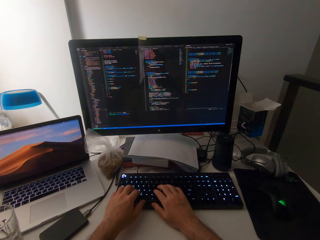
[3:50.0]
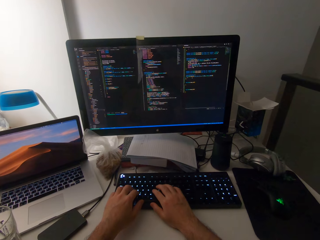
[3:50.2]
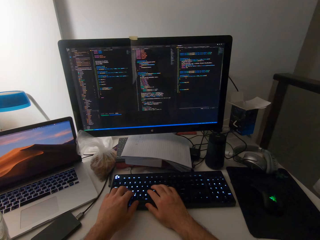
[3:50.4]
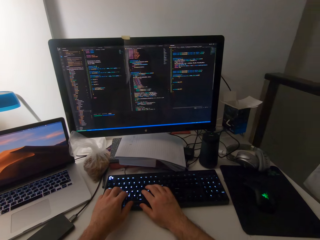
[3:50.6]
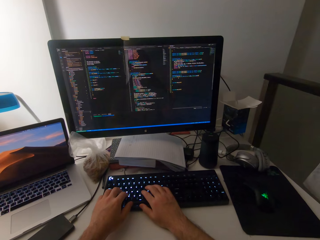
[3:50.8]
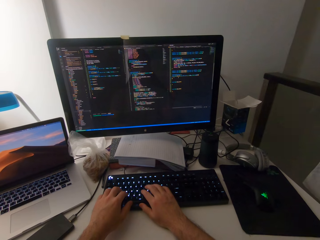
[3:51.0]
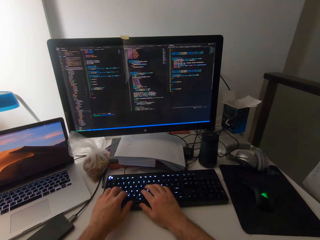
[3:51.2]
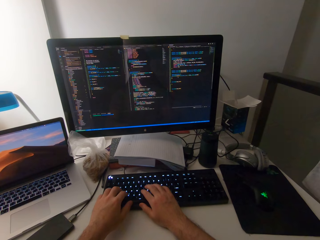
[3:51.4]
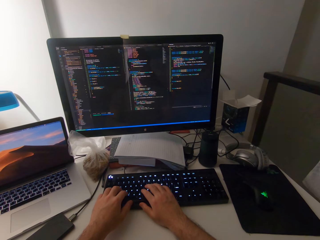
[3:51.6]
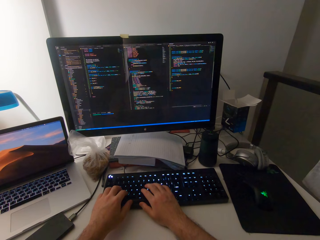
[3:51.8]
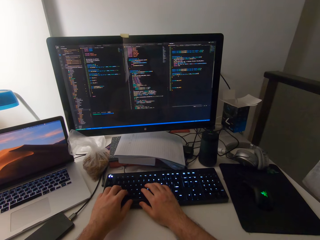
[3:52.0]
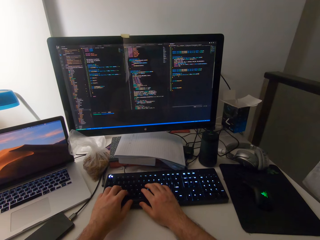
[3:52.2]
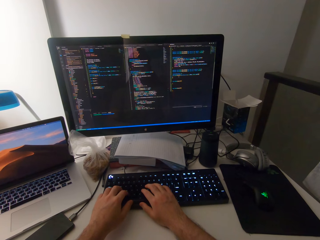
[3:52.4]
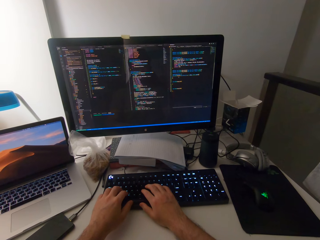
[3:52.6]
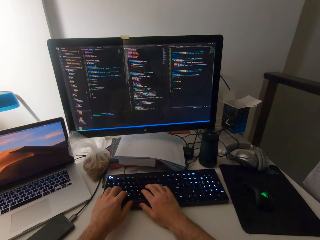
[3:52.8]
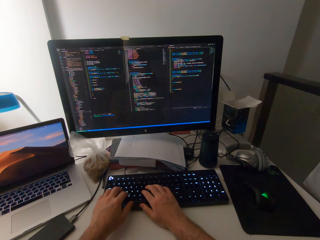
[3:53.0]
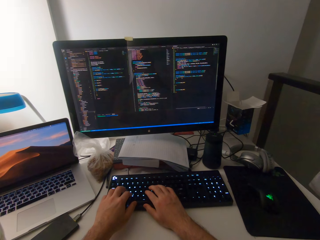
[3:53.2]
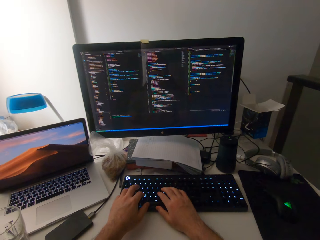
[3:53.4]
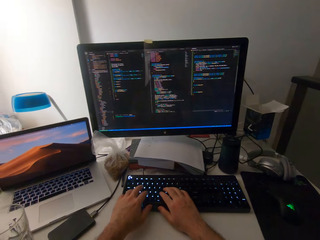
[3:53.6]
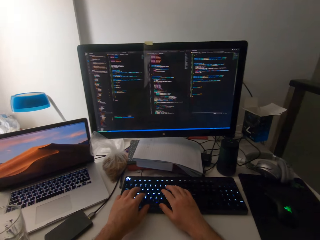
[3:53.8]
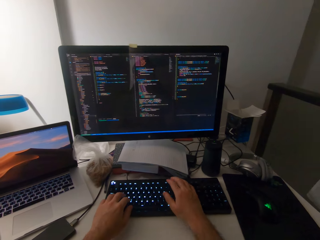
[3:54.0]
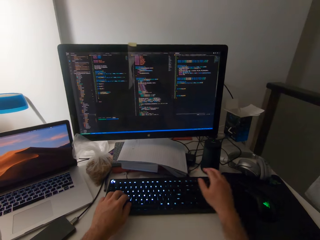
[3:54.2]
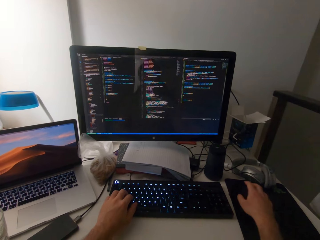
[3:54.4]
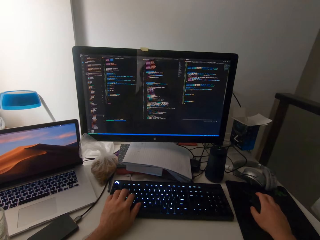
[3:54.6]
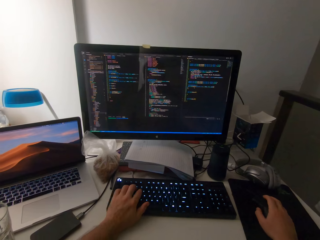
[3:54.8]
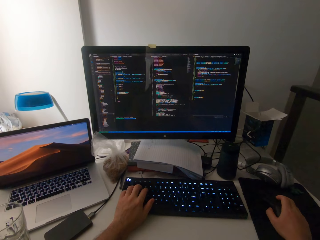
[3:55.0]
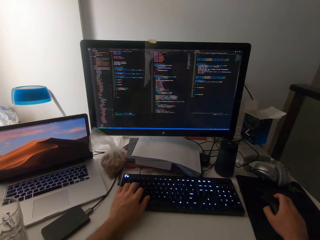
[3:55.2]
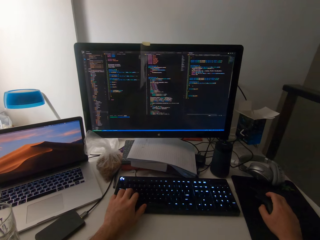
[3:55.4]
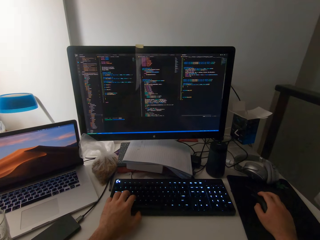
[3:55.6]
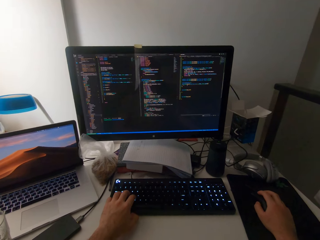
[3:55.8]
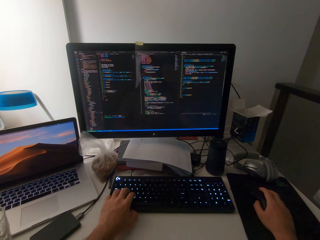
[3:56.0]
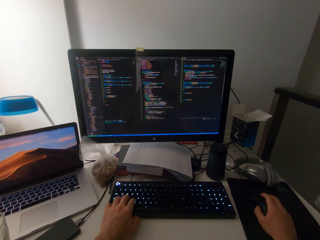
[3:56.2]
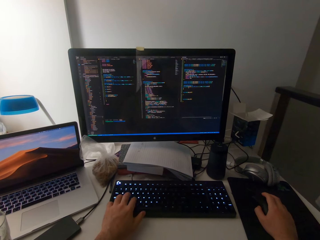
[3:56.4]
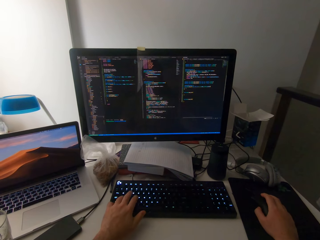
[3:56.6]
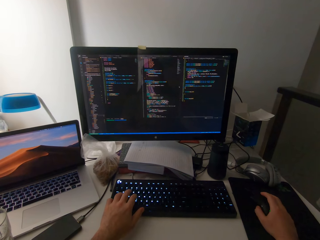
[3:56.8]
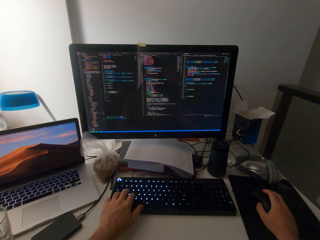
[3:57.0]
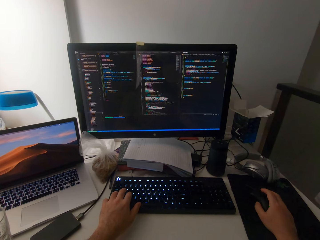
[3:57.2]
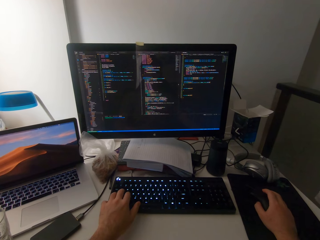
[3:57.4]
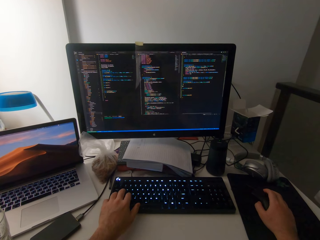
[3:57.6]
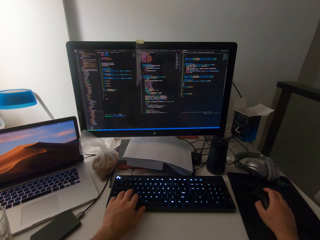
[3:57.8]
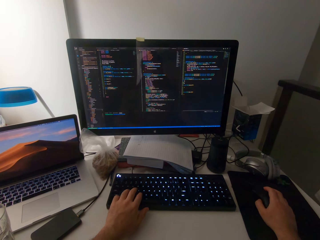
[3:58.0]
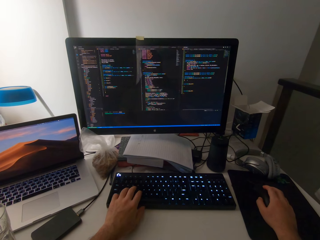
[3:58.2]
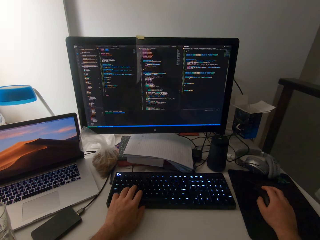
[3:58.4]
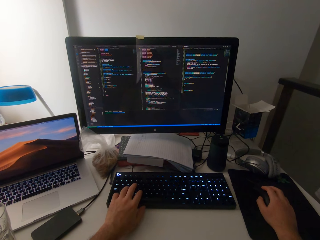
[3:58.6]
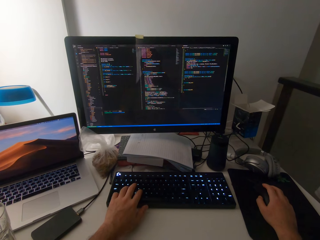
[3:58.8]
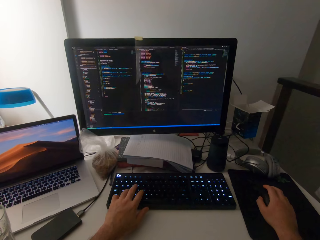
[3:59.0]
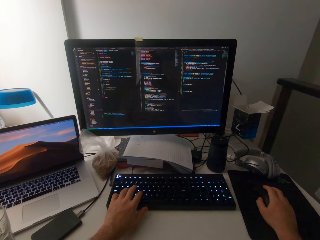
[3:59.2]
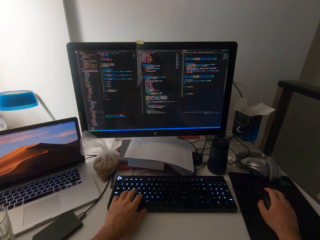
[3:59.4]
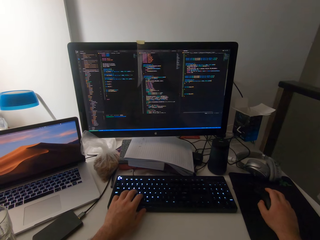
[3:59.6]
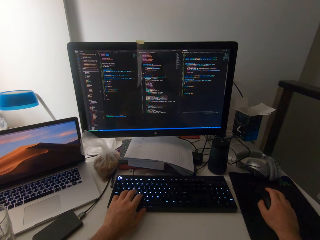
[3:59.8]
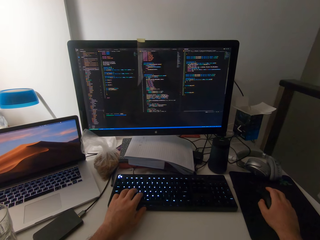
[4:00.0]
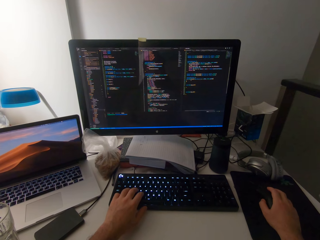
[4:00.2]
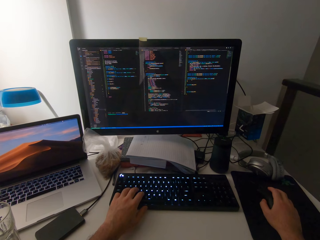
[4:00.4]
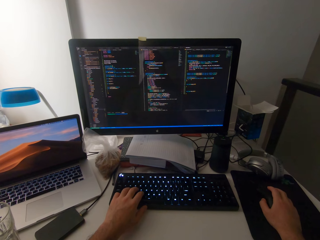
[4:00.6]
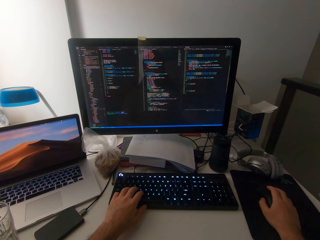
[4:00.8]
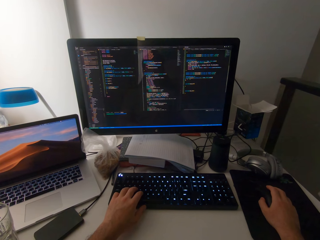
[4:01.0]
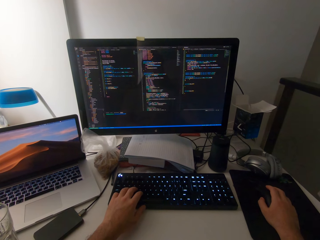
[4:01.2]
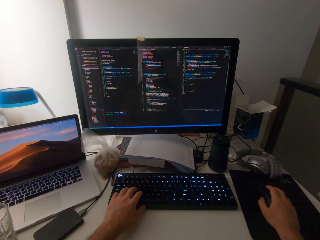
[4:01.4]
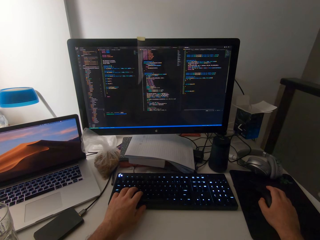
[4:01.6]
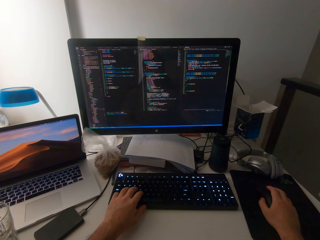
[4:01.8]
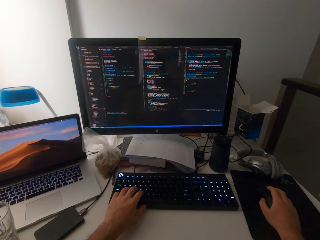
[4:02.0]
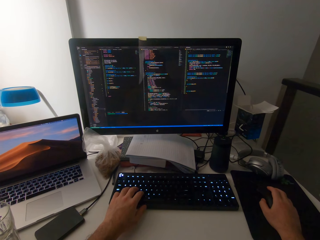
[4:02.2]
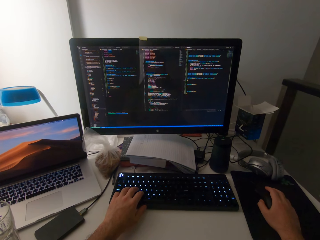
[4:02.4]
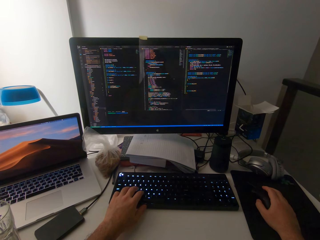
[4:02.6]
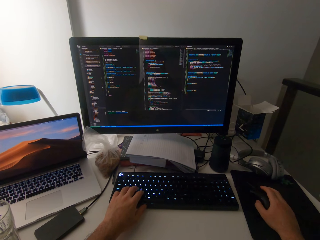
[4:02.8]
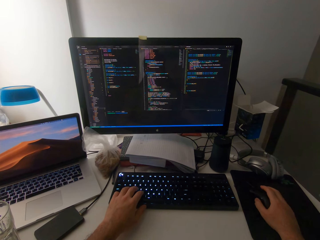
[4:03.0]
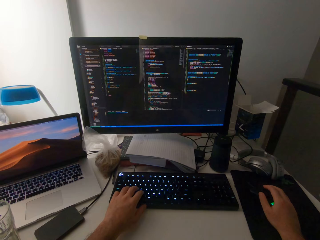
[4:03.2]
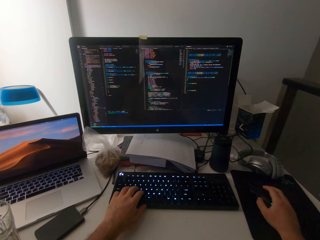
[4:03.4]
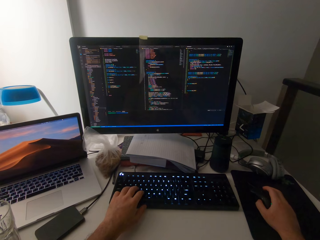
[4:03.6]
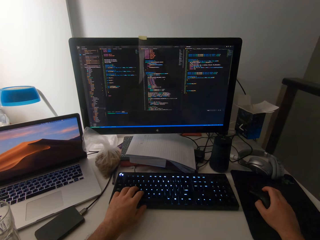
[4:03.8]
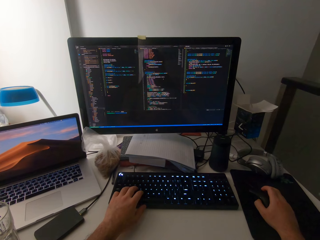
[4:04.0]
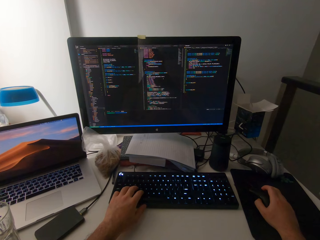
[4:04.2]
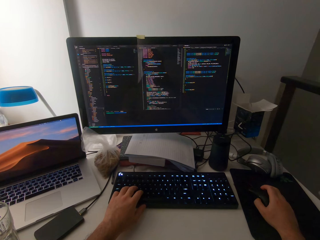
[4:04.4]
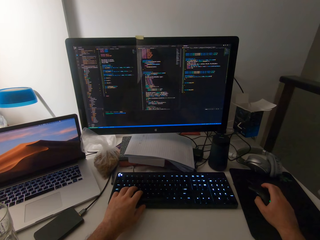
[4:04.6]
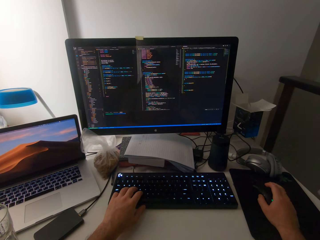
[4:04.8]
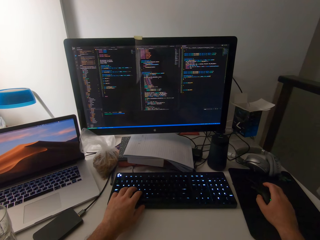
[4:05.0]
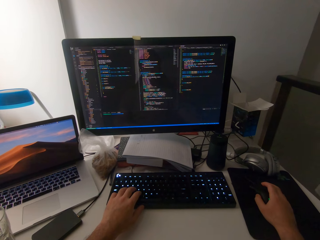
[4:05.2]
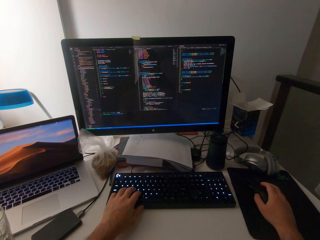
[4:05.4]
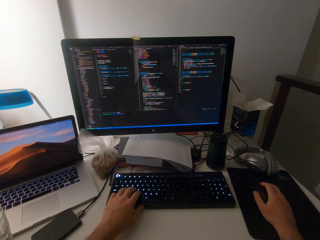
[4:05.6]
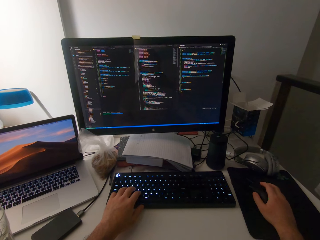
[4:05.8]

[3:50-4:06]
The camera wearer types with the keyboard using both hands. He operates the mouse with his right hand. He clicks on the mouse. He types with the keyboard using his left hand. He moves the mouse.

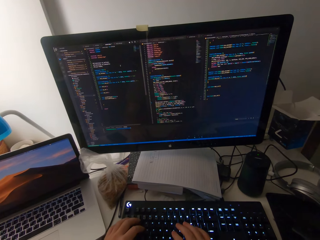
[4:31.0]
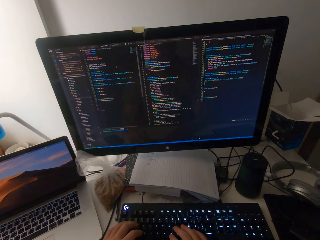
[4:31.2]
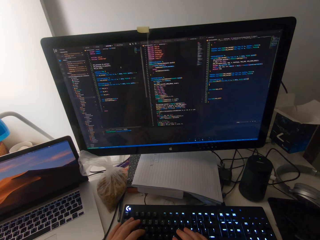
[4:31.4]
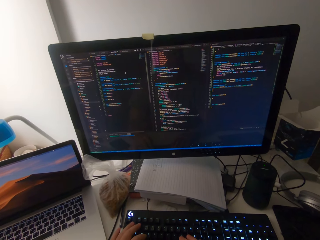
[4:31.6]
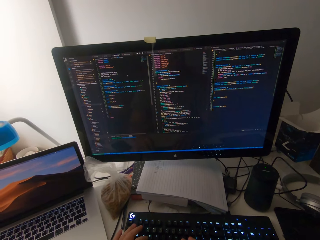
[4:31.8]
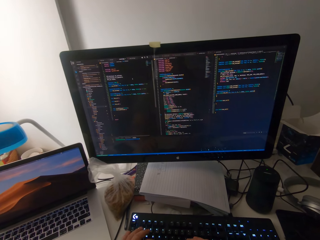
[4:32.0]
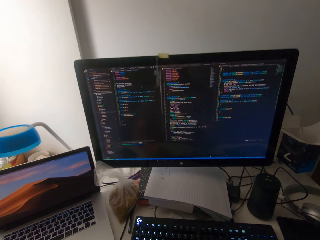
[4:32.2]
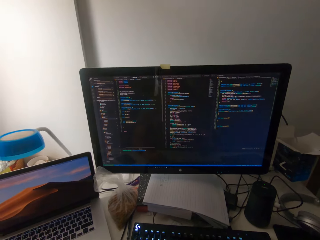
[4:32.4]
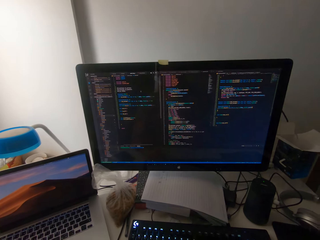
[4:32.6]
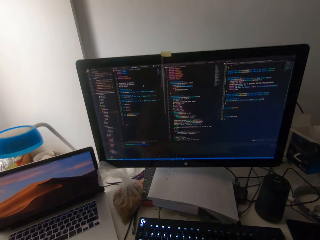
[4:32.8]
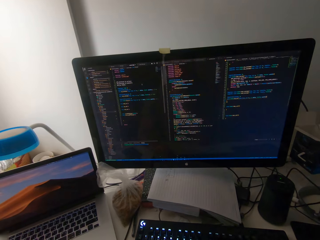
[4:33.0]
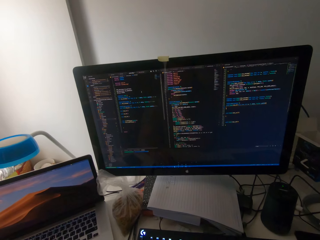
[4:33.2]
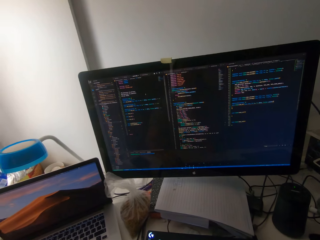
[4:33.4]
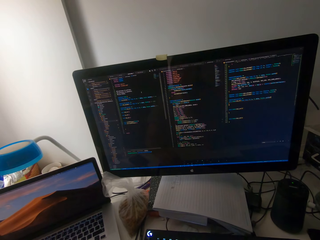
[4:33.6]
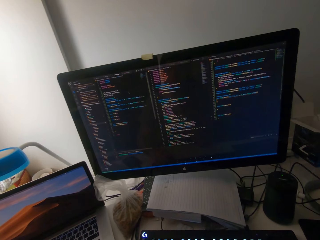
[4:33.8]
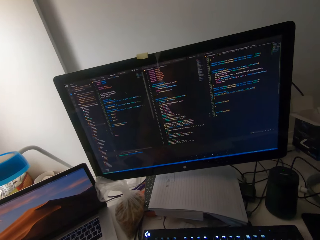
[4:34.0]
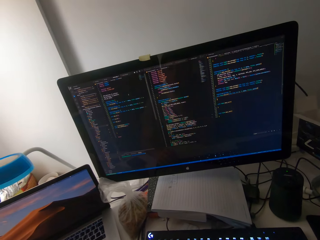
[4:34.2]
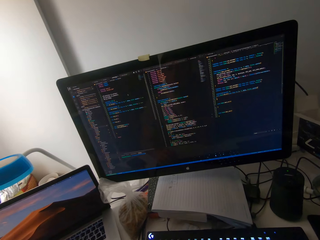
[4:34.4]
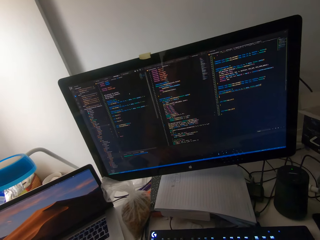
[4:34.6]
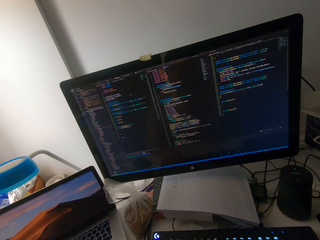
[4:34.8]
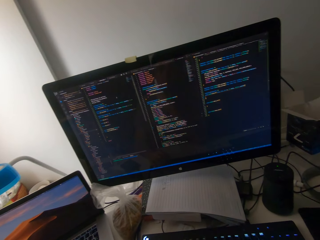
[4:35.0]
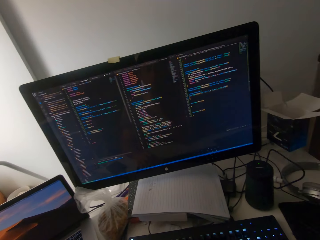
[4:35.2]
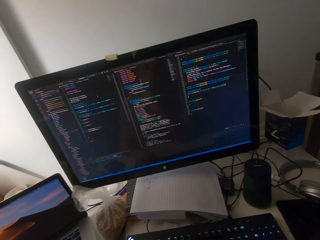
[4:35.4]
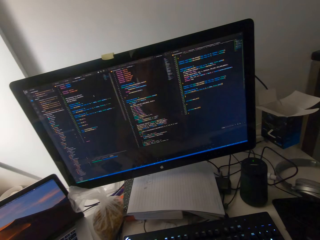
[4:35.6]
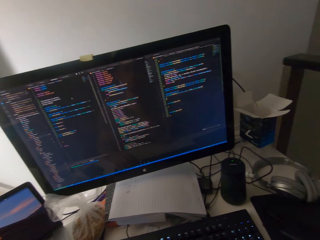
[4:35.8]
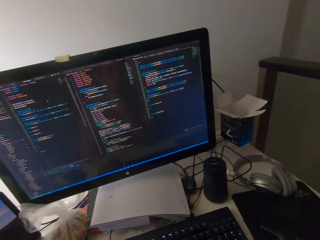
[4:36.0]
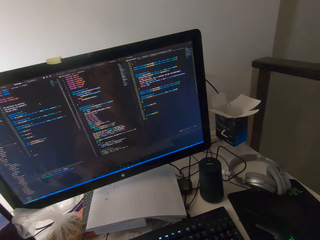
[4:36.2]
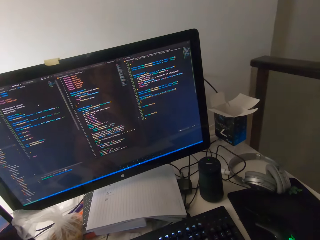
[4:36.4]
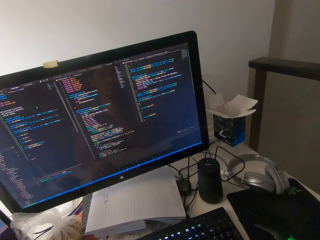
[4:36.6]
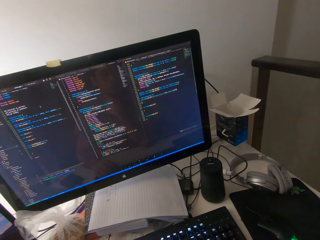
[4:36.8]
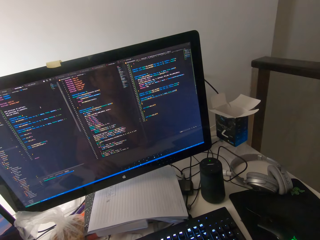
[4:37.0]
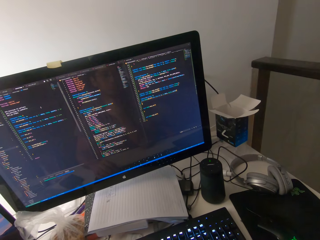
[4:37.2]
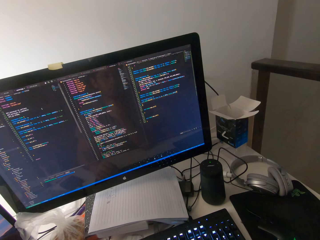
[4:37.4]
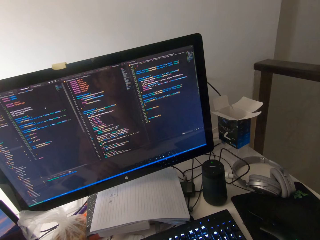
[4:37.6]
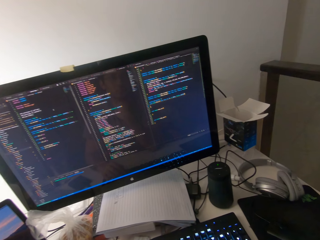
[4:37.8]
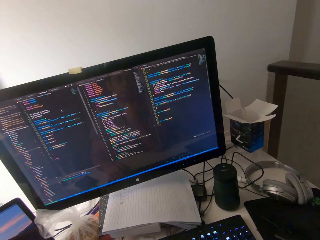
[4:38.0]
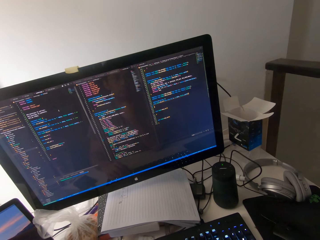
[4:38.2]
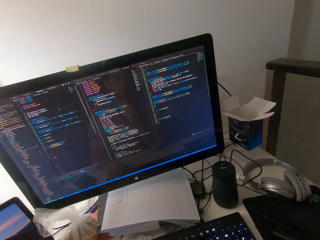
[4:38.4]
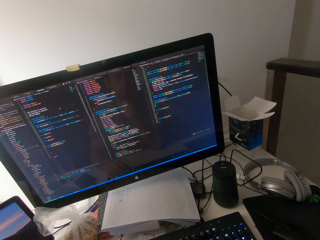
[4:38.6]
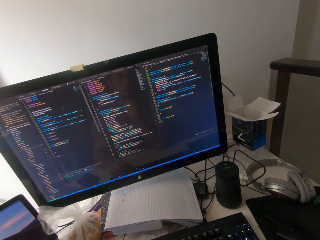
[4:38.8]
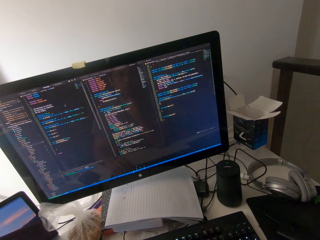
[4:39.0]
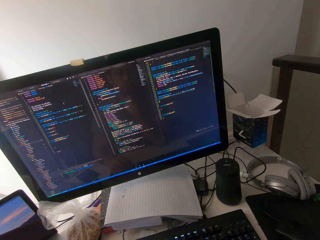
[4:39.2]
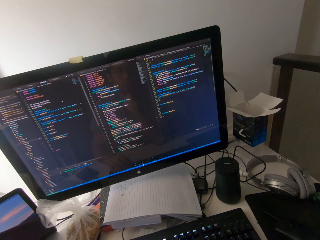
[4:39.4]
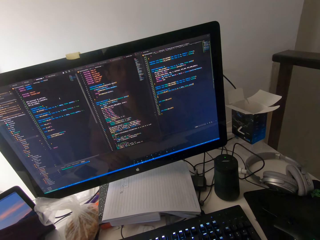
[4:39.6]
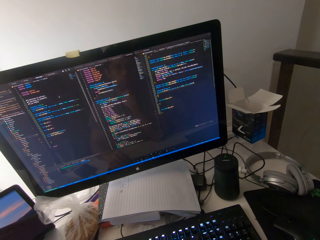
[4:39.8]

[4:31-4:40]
The camera wearer types on the keyboard.
